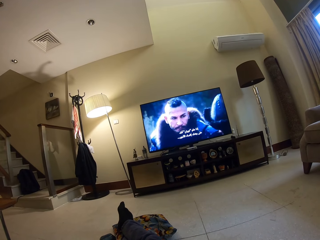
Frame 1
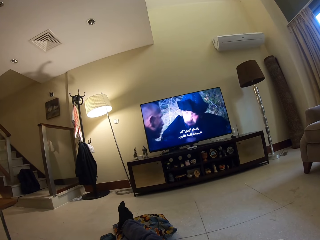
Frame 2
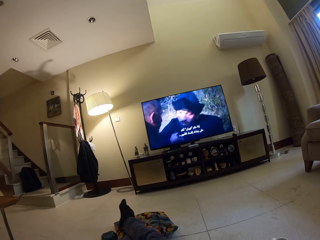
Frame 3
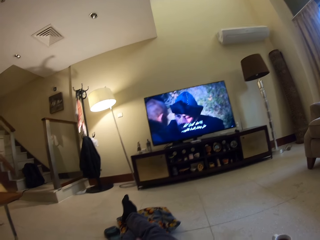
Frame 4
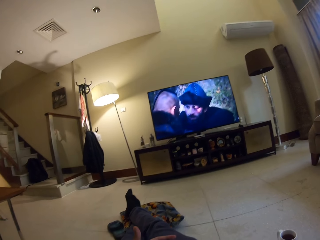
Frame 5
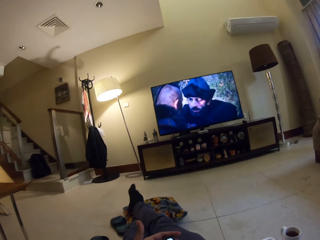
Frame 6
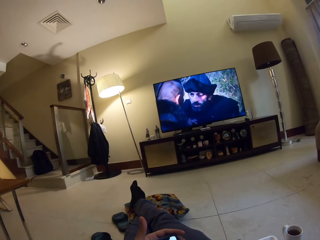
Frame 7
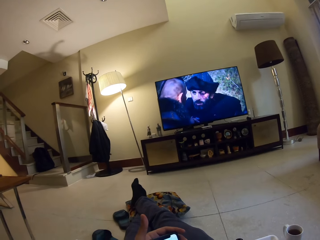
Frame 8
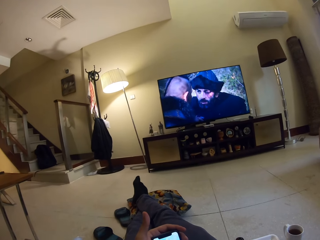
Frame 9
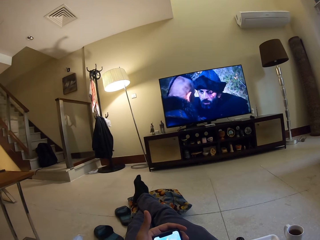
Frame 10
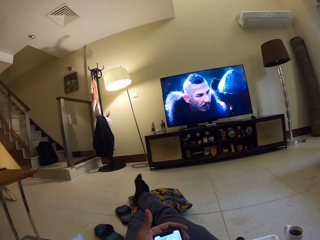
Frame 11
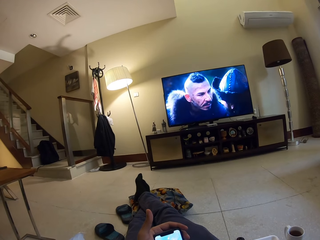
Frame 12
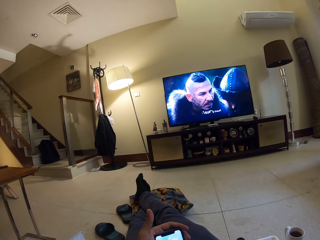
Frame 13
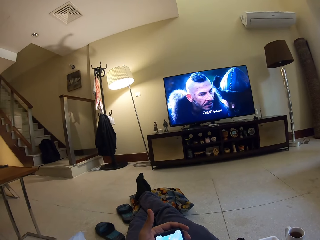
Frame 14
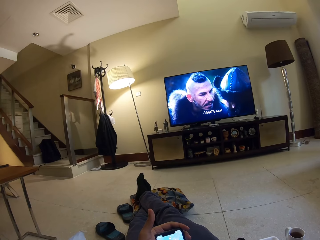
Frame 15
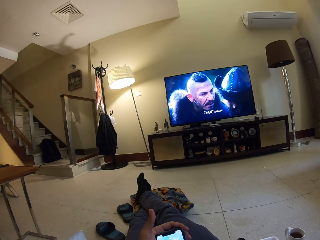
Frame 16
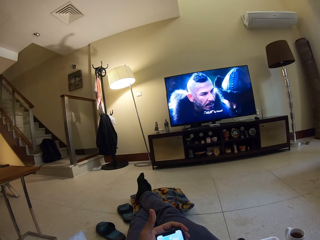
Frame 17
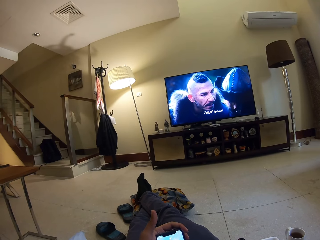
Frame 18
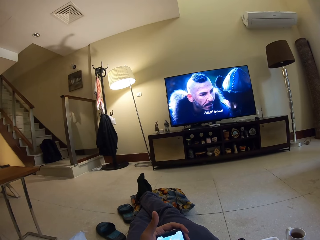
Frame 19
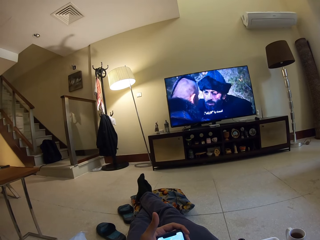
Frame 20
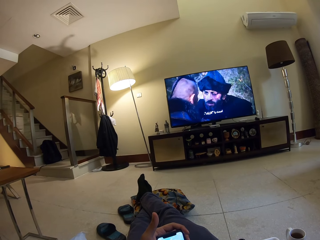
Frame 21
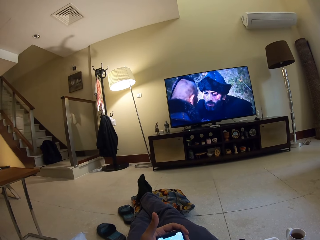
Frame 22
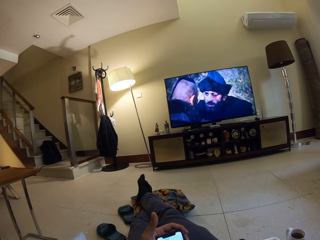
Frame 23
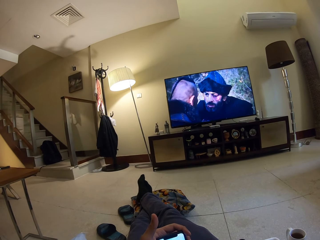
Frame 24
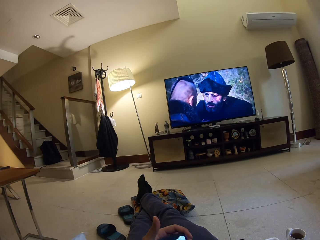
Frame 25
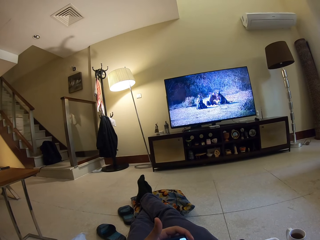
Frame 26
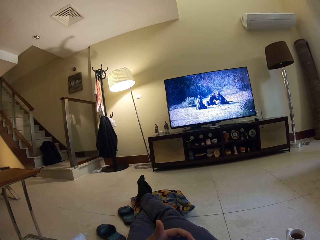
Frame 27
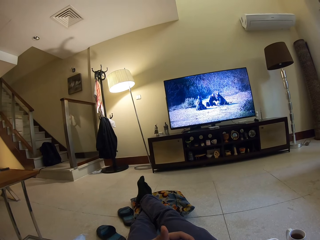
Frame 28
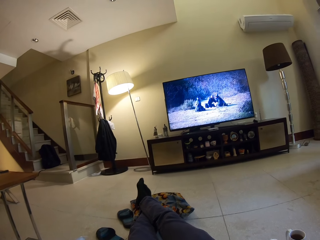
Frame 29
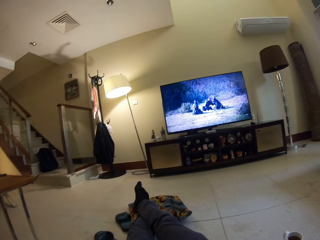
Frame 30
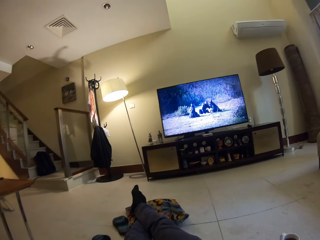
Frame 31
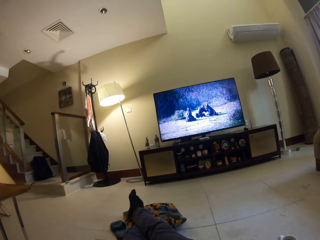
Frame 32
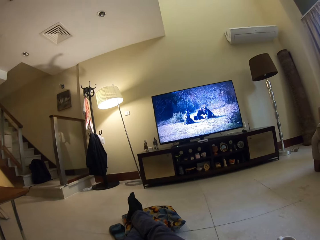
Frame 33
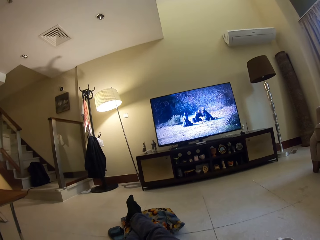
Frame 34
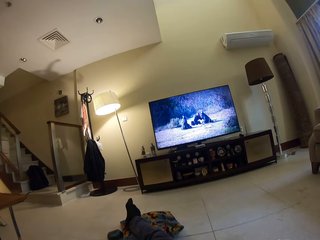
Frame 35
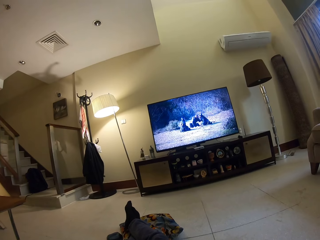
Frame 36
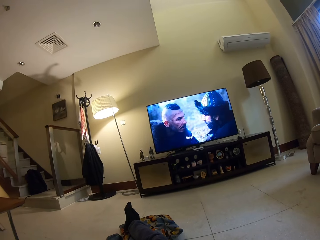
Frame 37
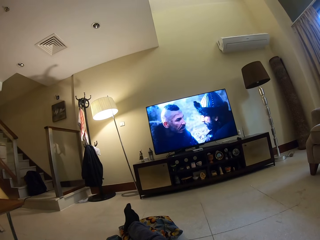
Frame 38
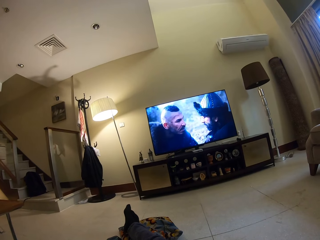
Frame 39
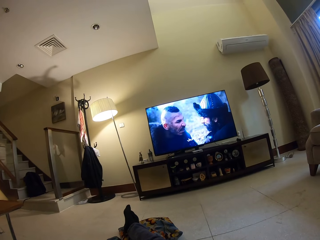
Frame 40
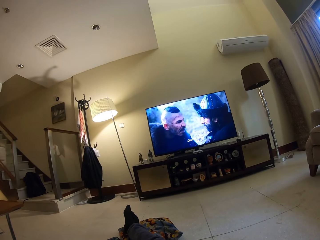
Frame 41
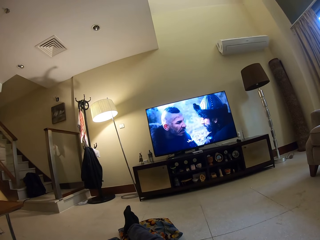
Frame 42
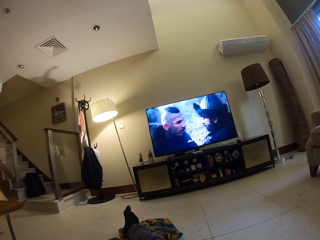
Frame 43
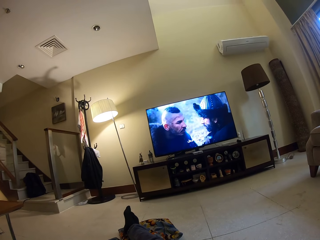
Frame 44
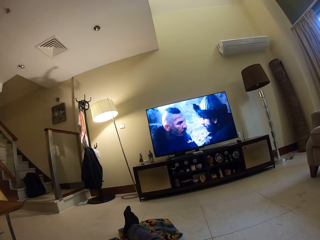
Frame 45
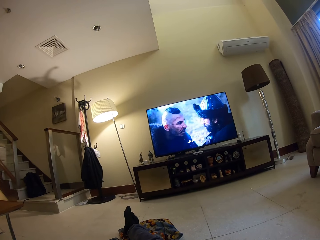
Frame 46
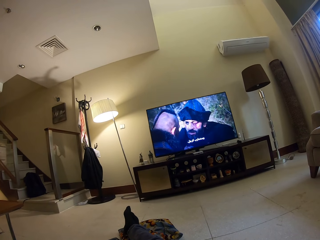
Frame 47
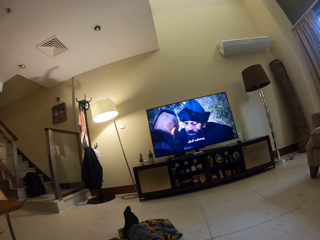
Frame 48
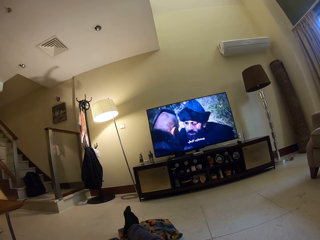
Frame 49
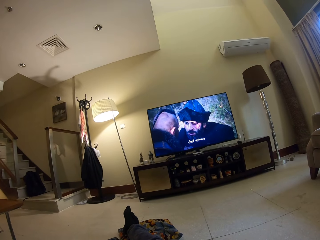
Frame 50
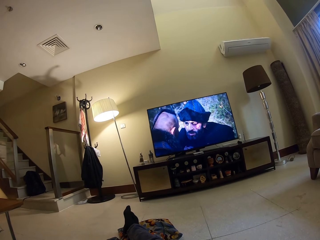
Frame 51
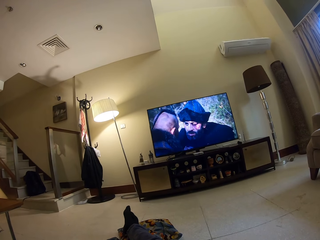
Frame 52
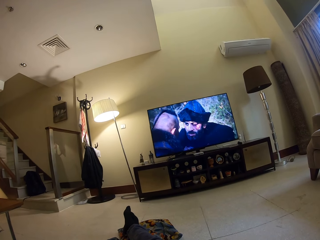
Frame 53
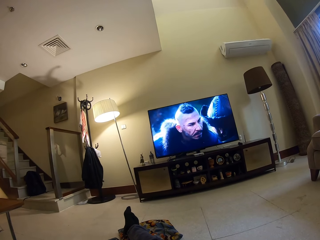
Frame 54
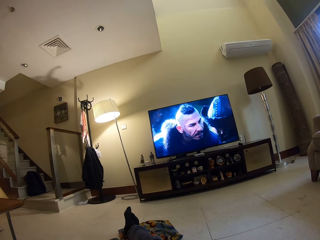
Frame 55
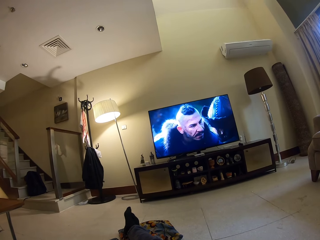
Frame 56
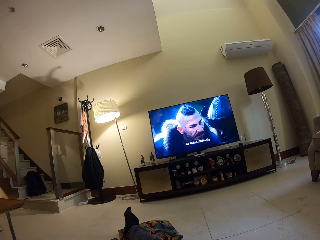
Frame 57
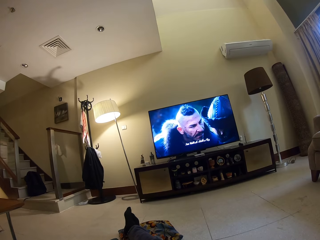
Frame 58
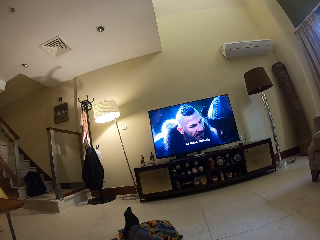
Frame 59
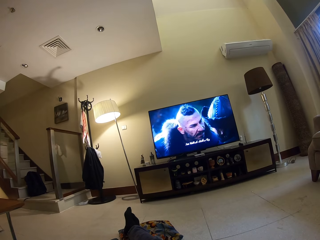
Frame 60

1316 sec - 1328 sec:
The camera wearer operates his phone. He looks at the phone. He places the phone on his thighs. He watches television.

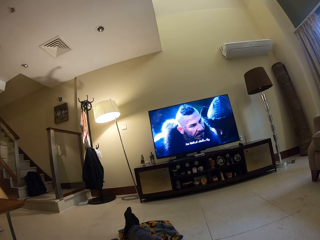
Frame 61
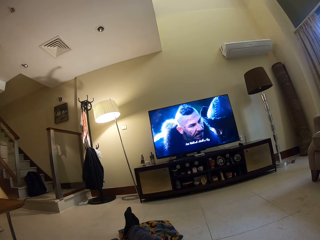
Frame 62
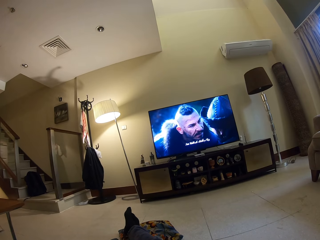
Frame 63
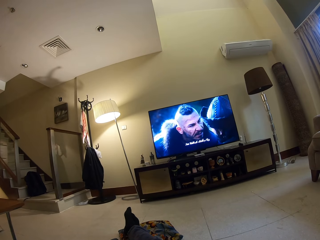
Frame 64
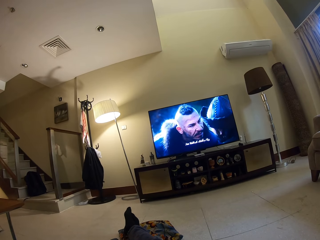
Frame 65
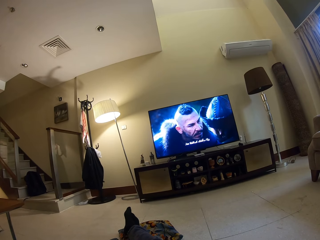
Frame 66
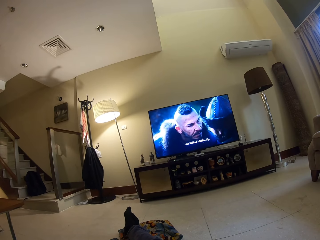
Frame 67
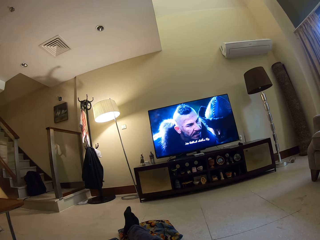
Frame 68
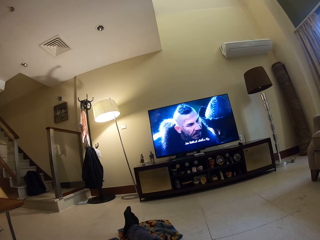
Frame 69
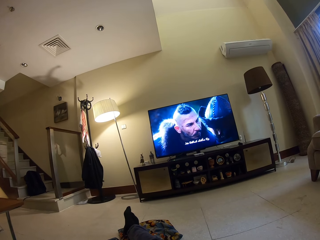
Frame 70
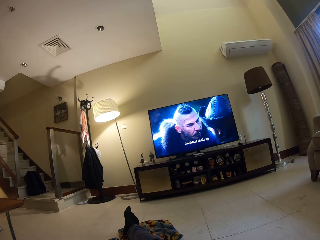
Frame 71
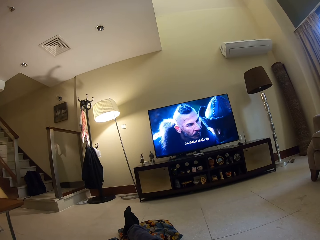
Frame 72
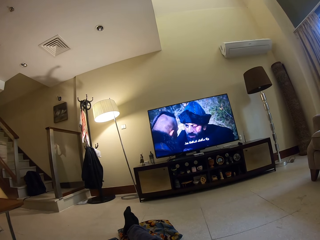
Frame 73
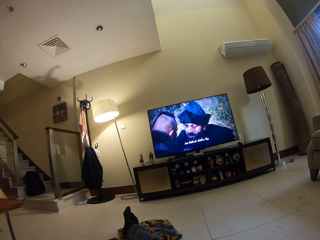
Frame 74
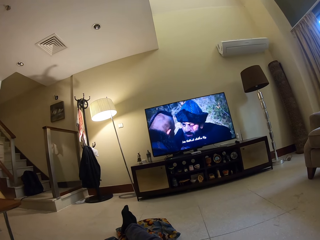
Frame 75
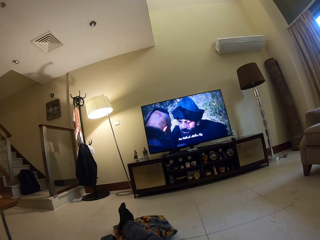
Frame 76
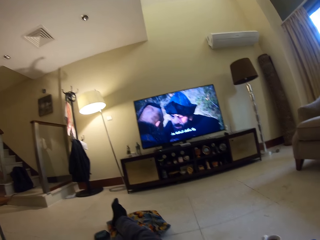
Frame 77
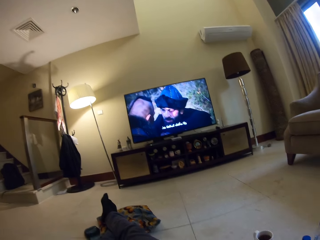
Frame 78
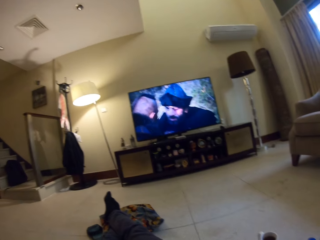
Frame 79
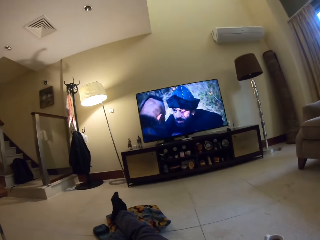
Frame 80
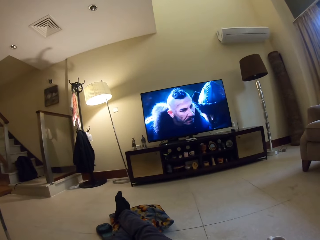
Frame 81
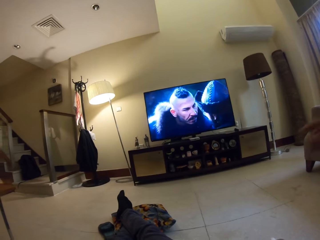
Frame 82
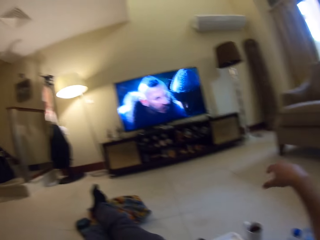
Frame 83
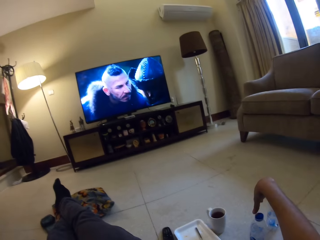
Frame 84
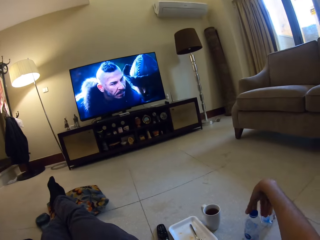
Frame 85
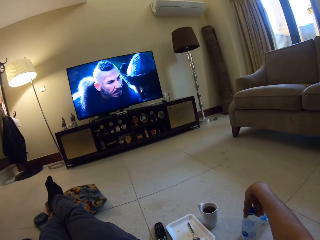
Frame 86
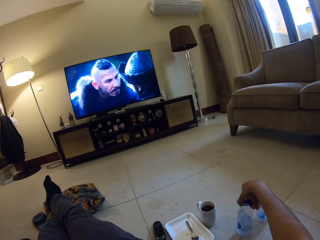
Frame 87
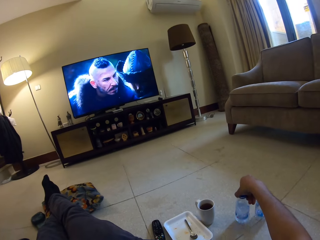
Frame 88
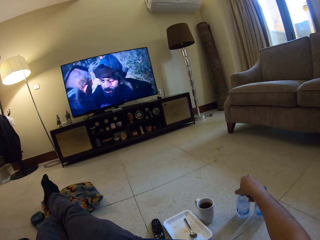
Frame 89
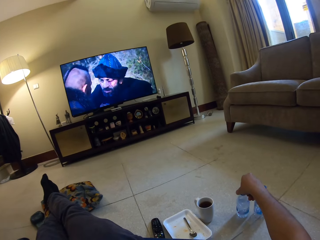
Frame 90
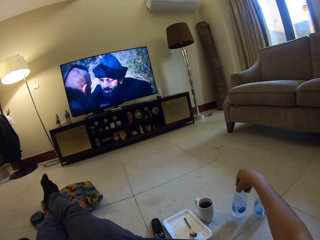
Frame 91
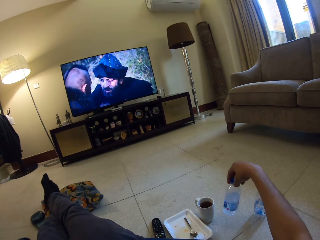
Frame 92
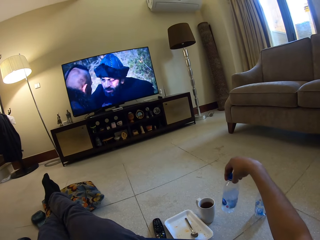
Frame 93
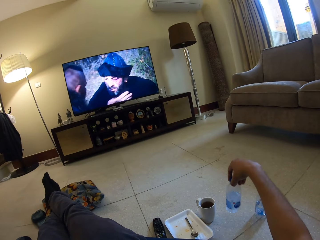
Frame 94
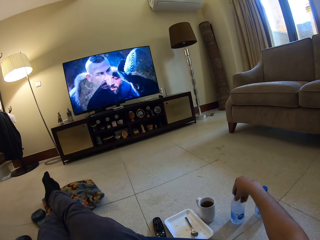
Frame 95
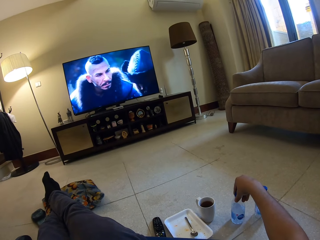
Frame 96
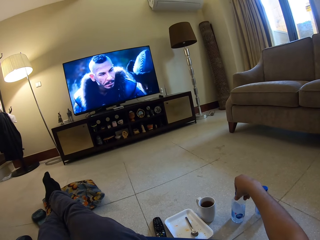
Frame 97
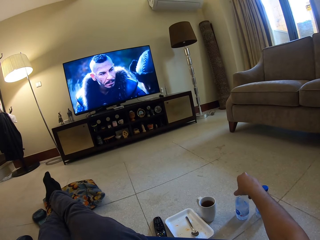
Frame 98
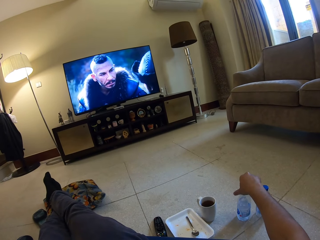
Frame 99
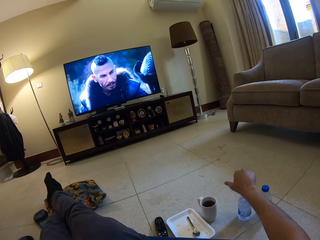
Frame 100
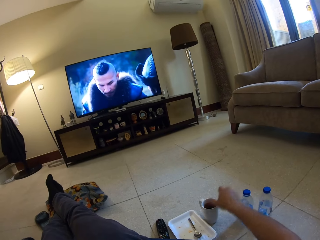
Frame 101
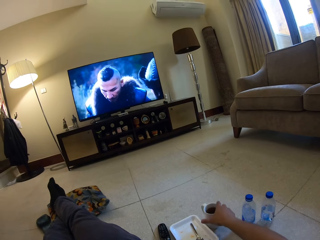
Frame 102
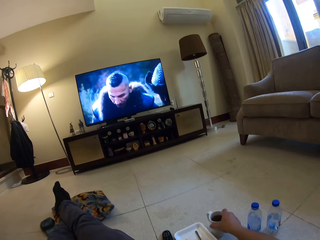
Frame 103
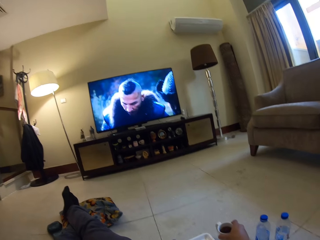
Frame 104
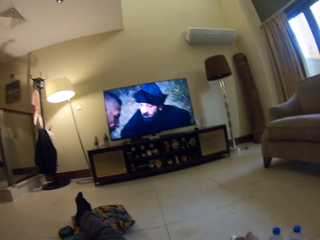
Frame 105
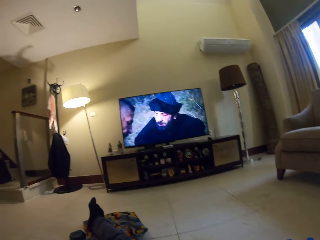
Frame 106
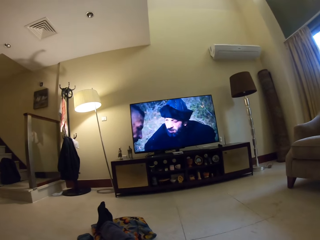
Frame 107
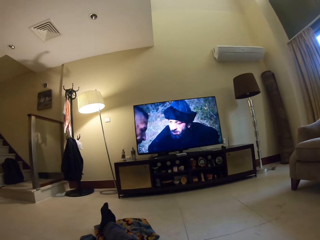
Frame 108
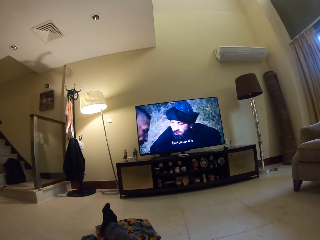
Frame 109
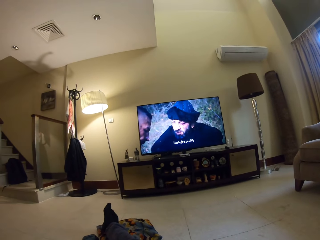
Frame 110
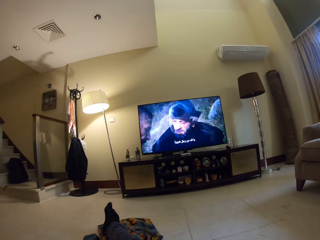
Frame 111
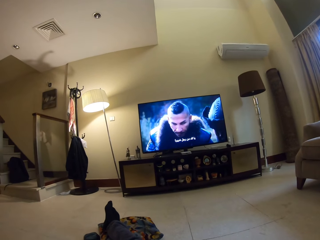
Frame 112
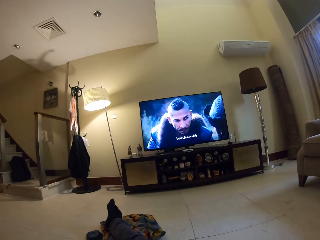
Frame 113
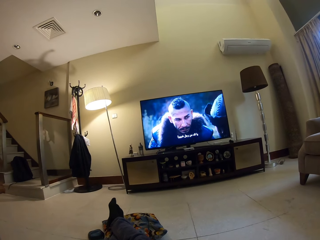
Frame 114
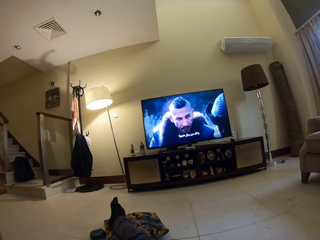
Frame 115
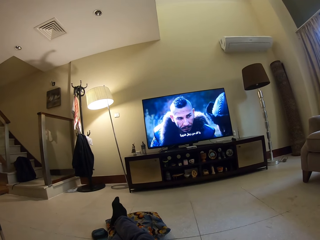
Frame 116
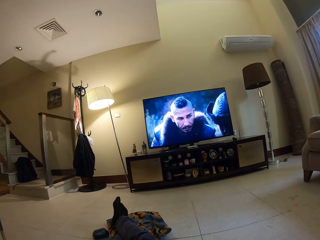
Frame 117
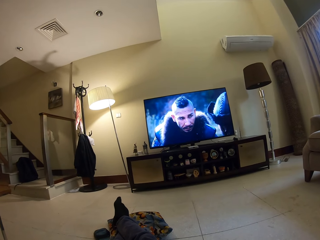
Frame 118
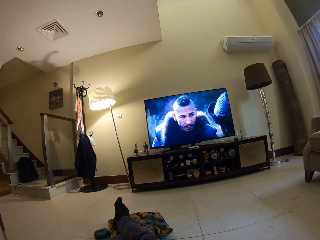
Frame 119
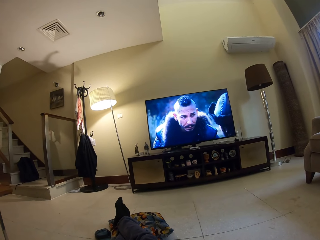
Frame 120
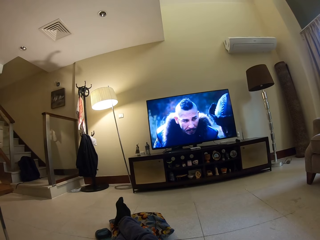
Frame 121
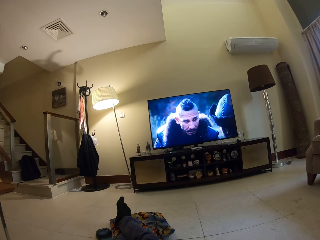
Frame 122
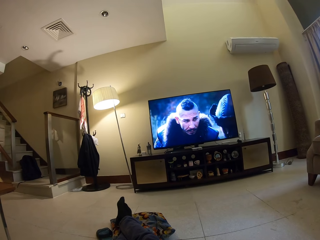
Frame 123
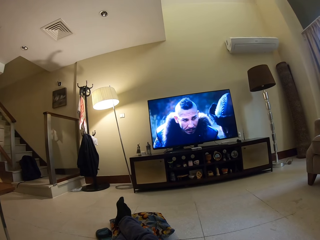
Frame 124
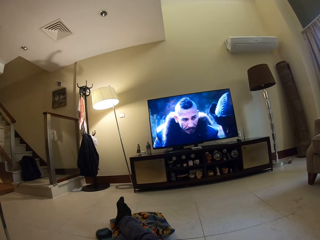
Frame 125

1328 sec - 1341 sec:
The camera wearer adjusts the position of the bottle of water. They pick up the bottle of water. They put the bottle down. They pick up the mug. They watch the TV.
